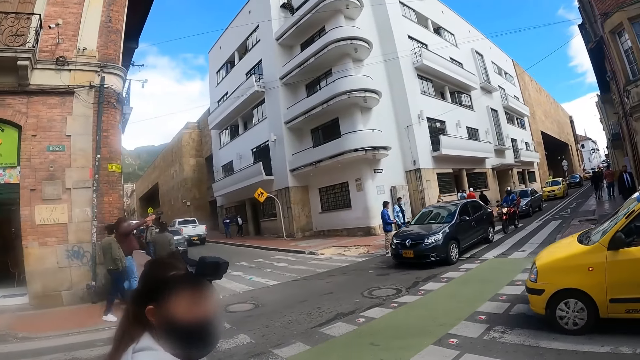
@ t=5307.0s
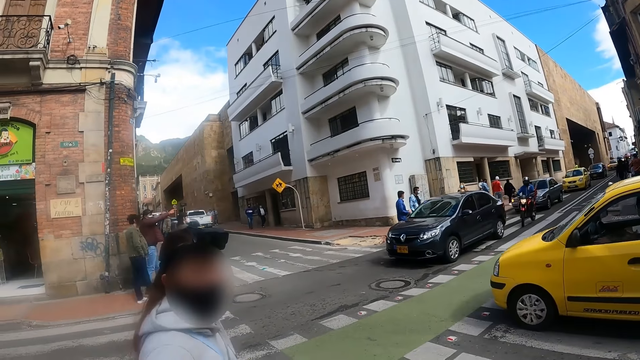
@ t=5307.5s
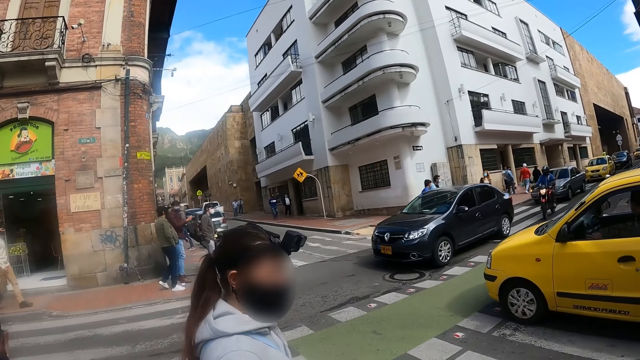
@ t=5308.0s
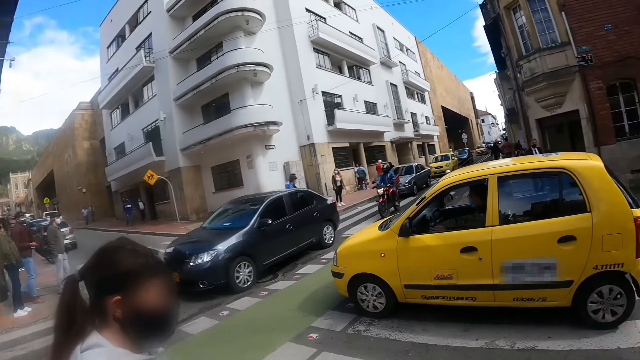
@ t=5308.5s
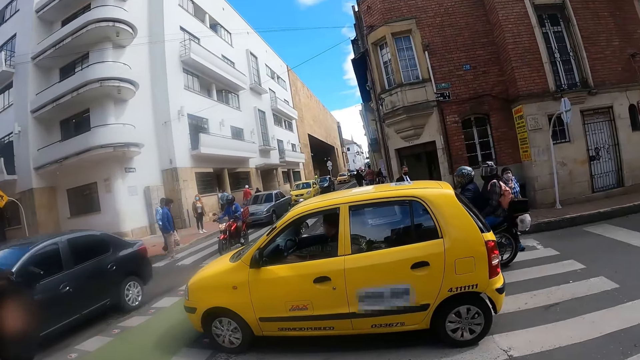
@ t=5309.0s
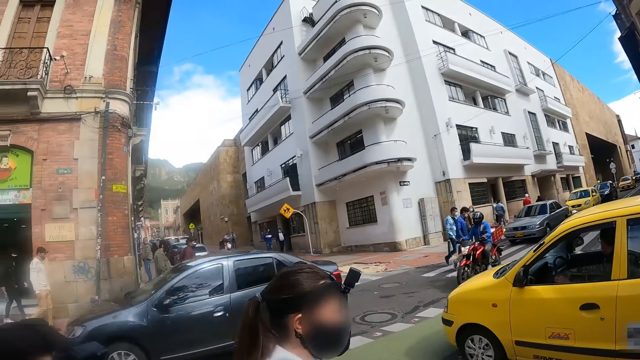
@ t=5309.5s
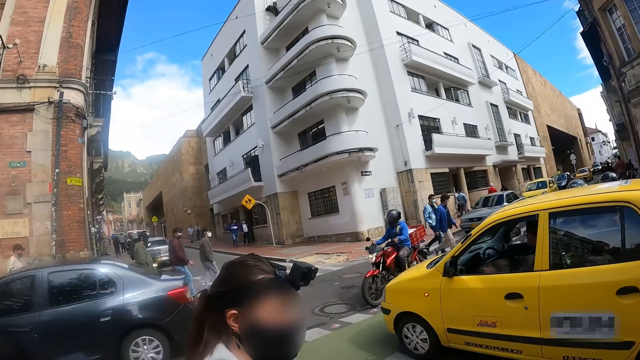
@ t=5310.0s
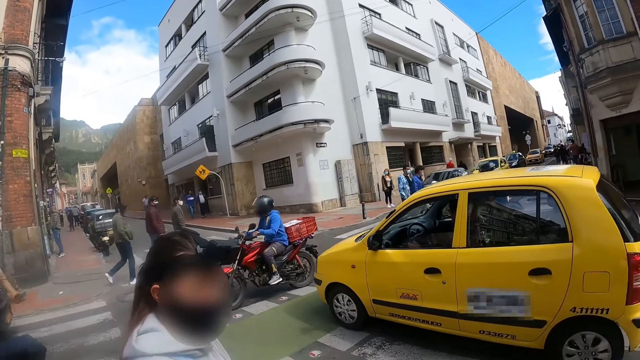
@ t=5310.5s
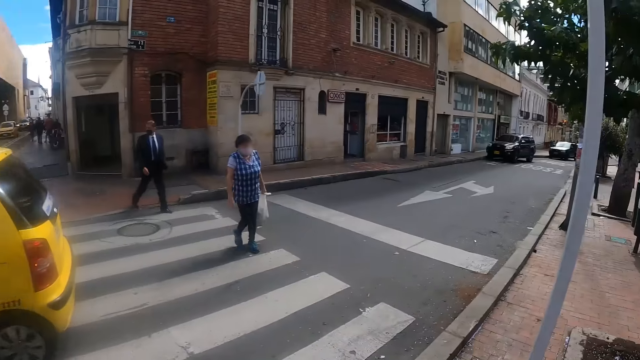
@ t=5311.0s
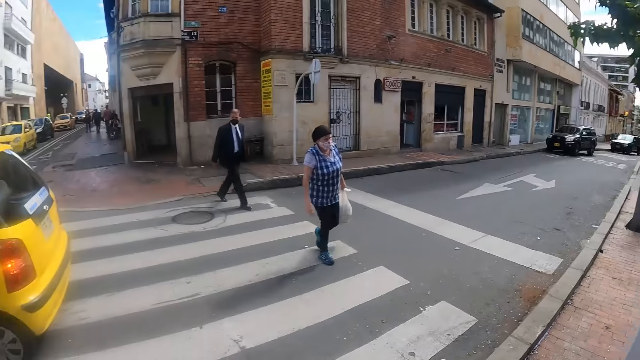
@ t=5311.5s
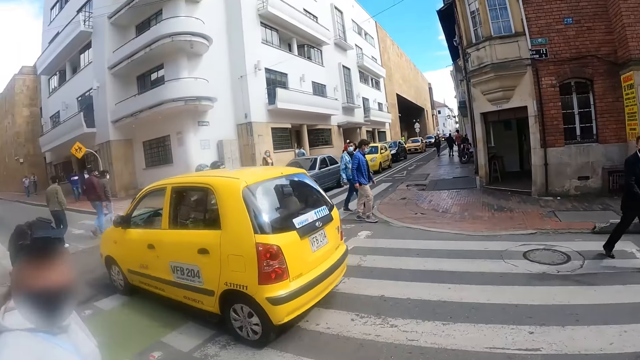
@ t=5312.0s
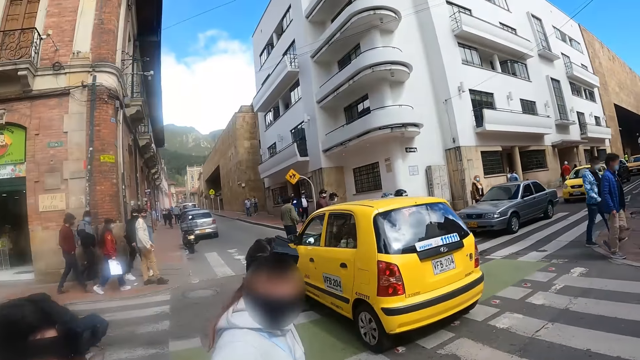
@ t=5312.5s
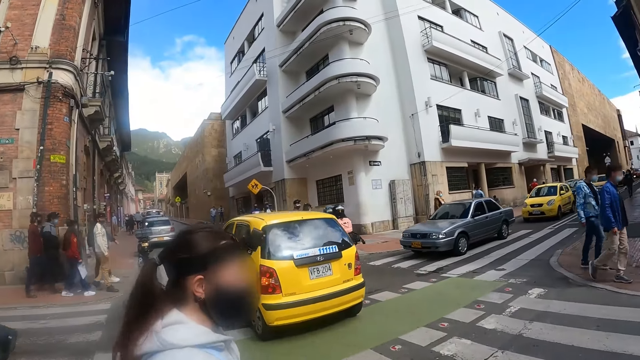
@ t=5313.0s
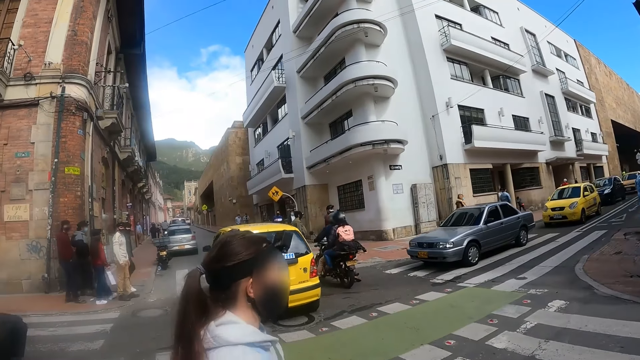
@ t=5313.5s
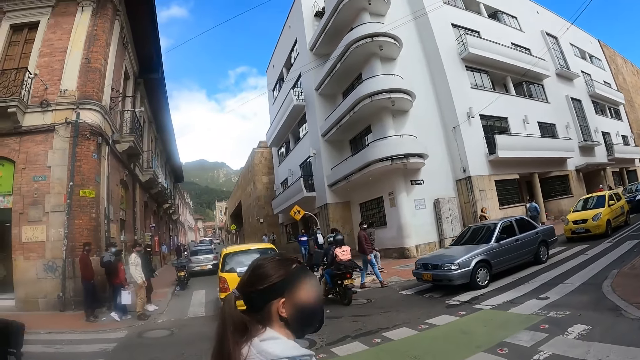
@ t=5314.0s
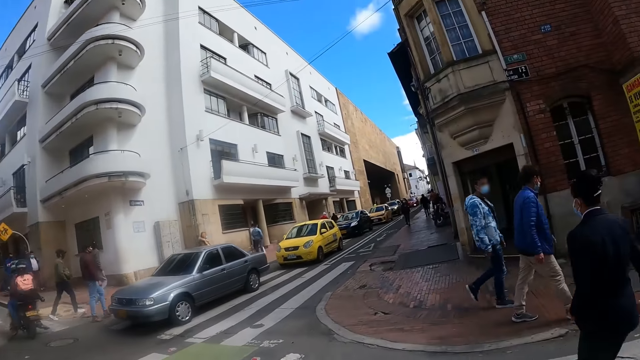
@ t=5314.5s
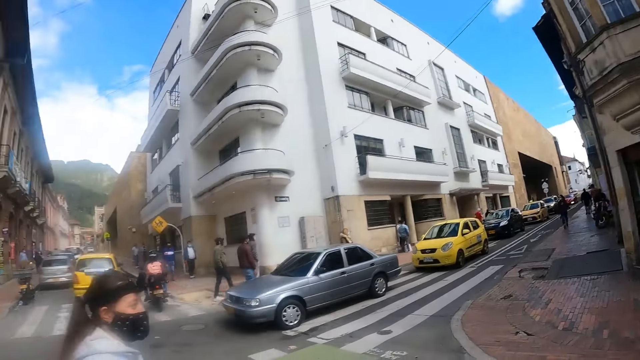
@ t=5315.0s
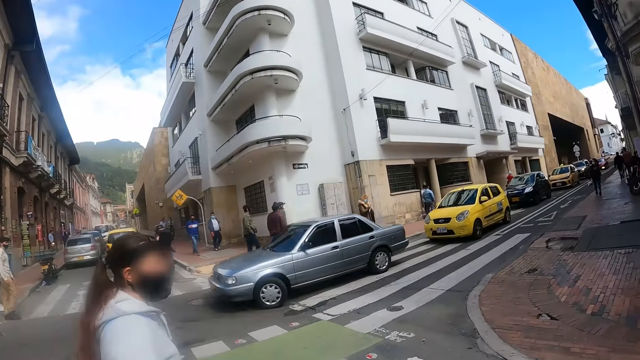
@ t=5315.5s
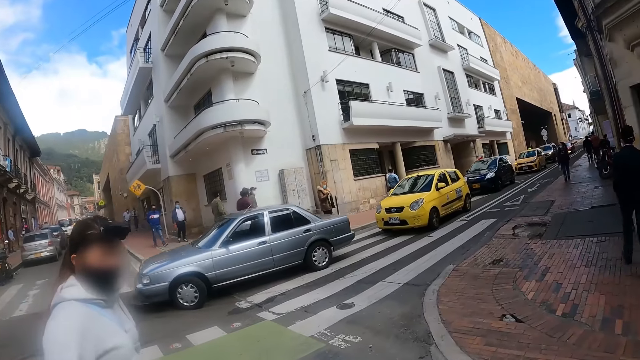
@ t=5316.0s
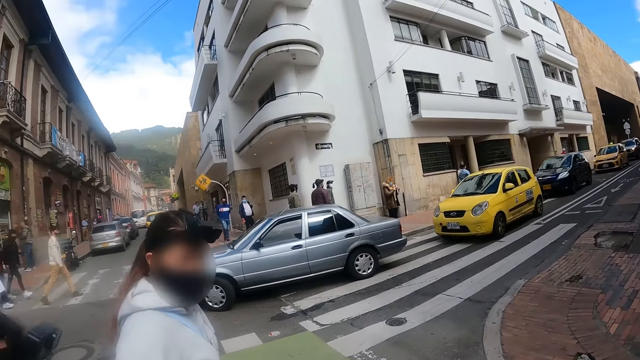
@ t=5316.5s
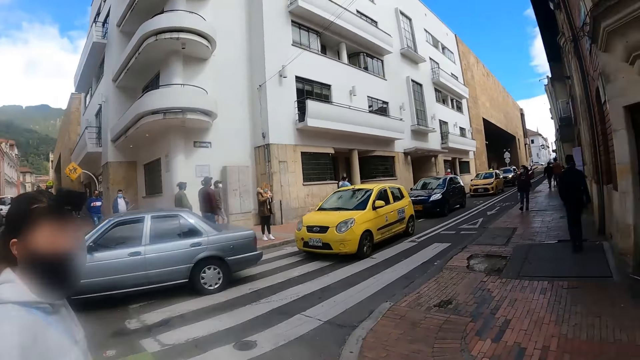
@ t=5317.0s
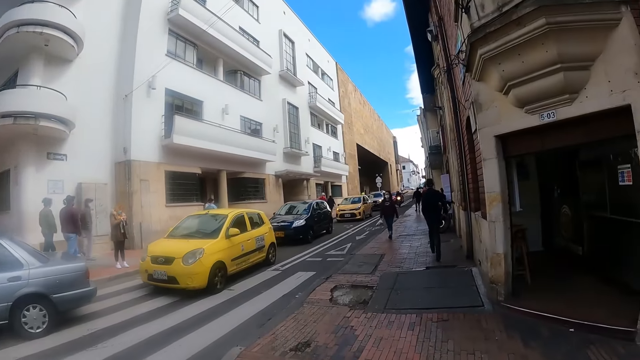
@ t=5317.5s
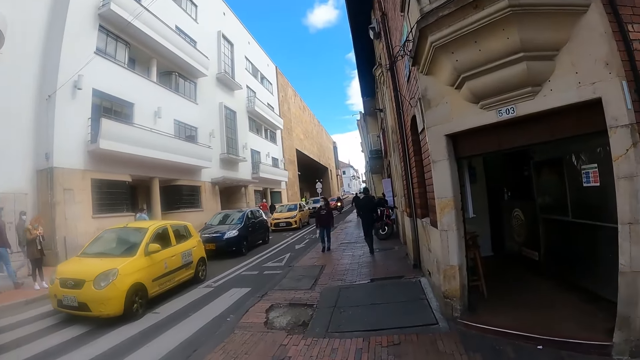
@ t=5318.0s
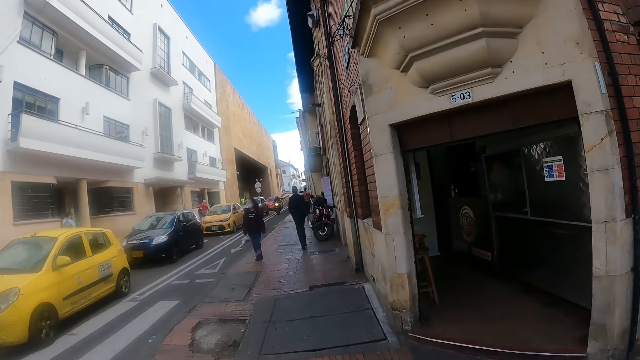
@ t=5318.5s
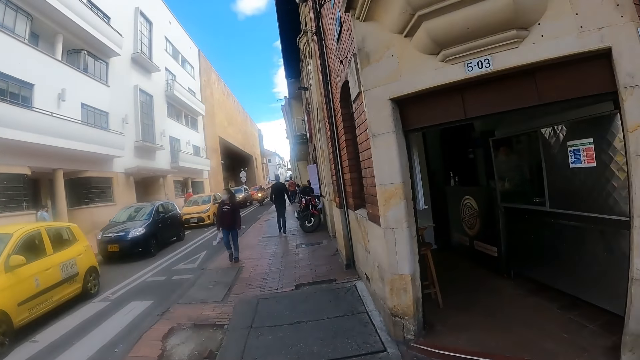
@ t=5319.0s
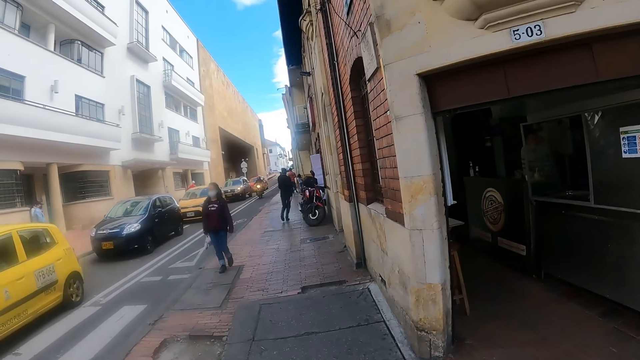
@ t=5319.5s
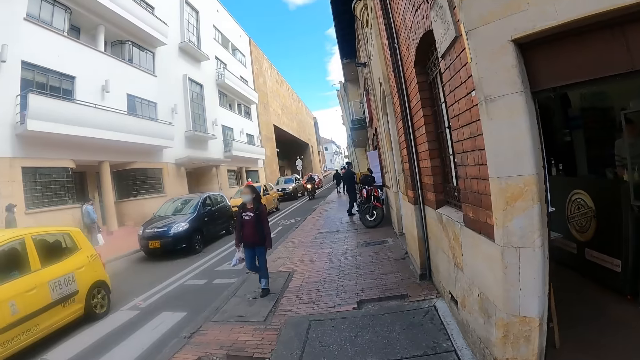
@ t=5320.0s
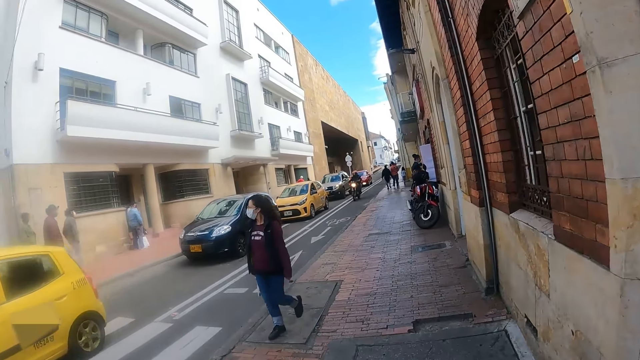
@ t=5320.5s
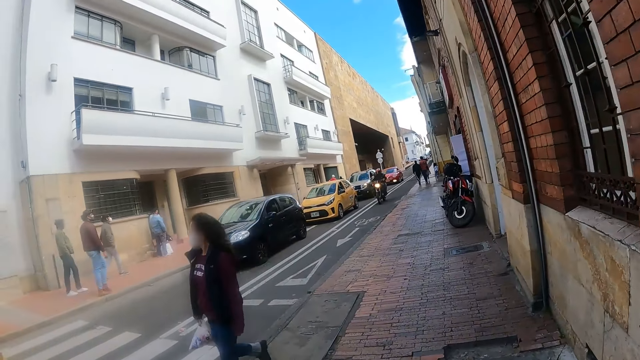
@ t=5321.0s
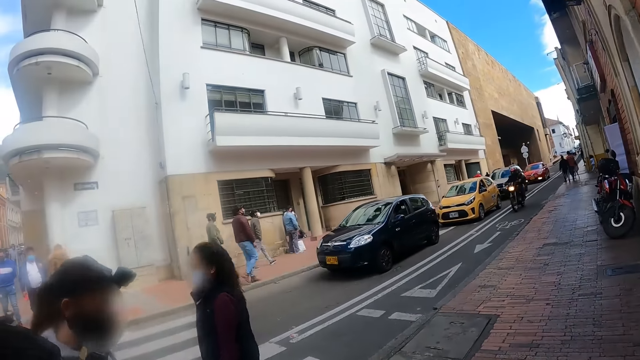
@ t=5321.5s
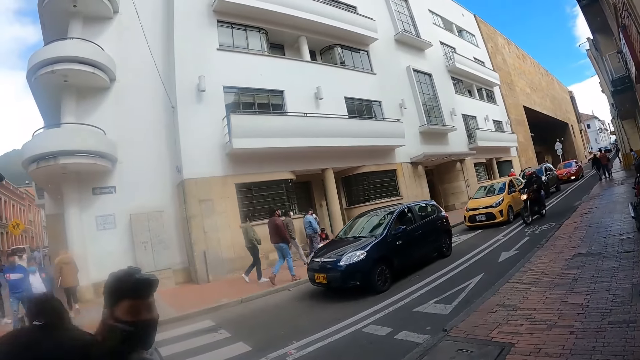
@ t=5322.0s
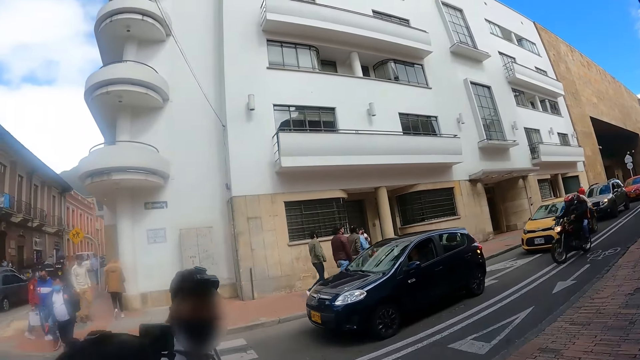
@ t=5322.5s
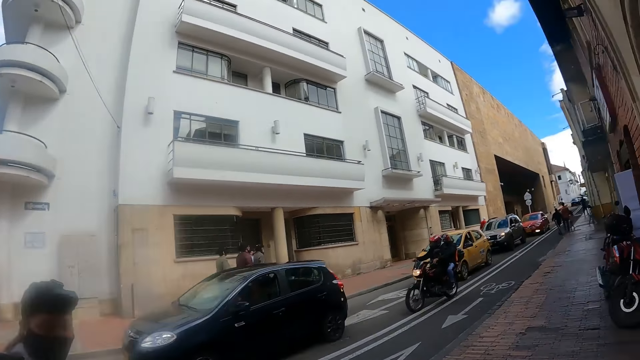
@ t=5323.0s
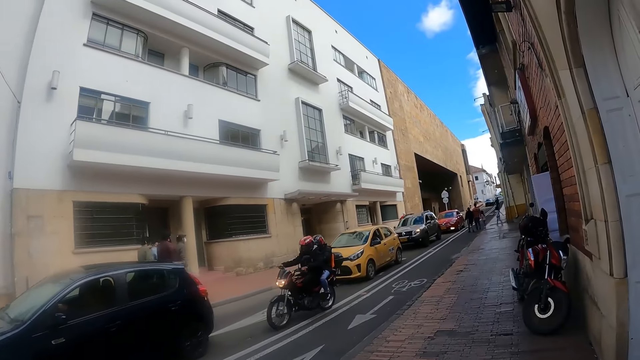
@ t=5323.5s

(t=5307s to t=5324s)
The camera wearer looks around the open streets. They cross the road at the zebra crossing. They walk on the pavement.

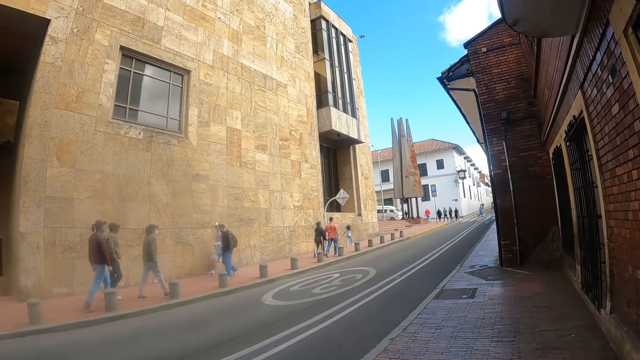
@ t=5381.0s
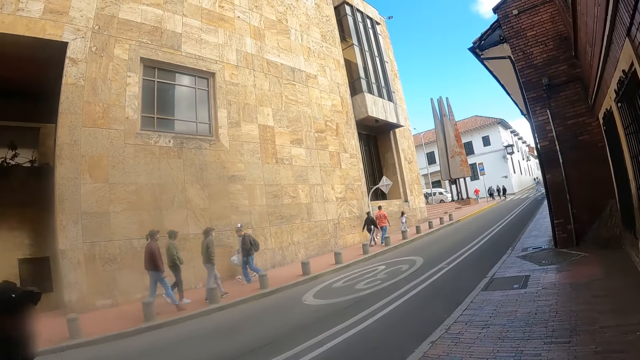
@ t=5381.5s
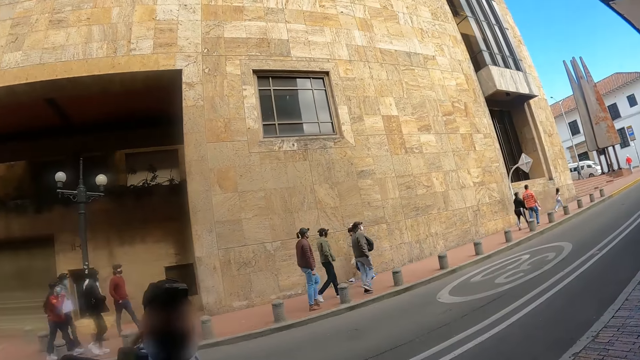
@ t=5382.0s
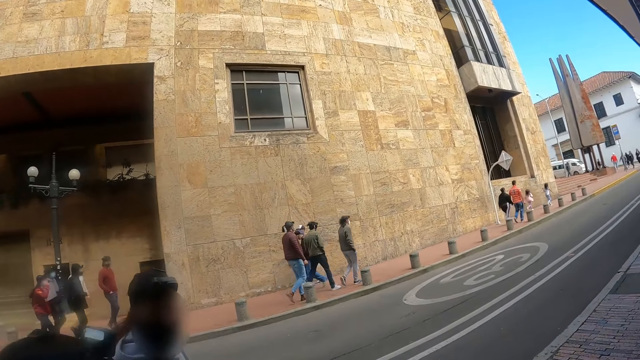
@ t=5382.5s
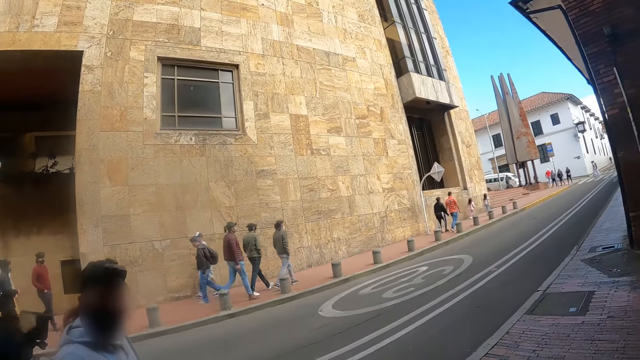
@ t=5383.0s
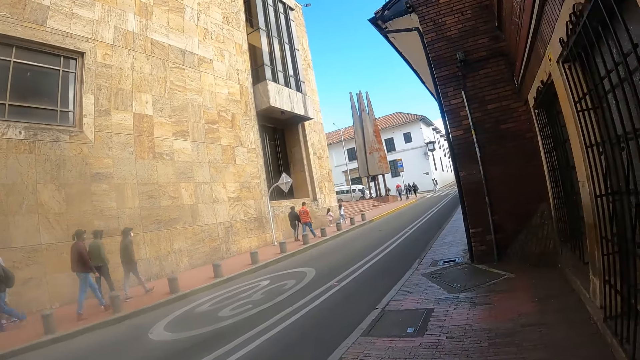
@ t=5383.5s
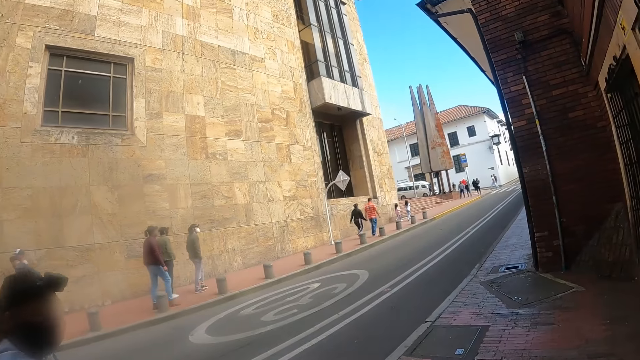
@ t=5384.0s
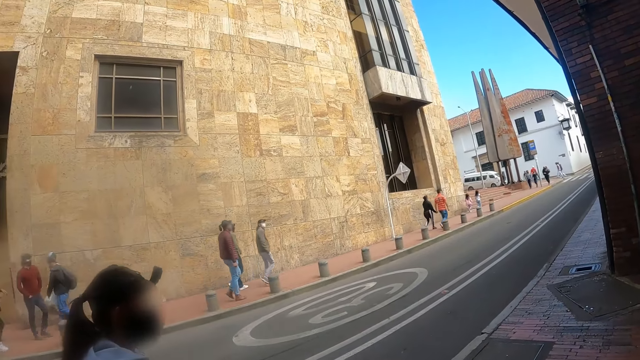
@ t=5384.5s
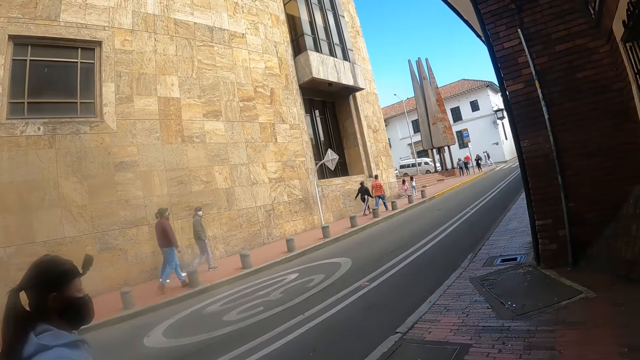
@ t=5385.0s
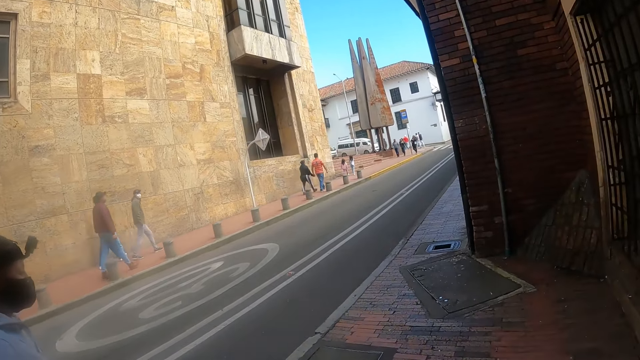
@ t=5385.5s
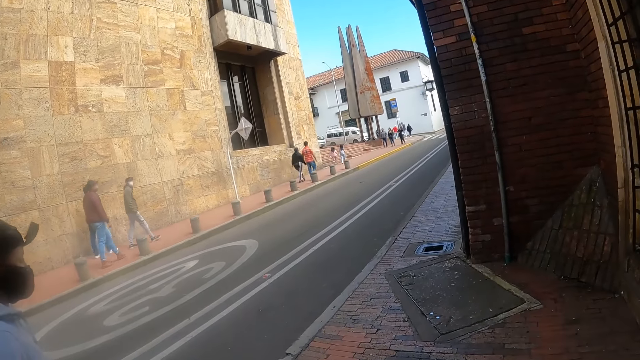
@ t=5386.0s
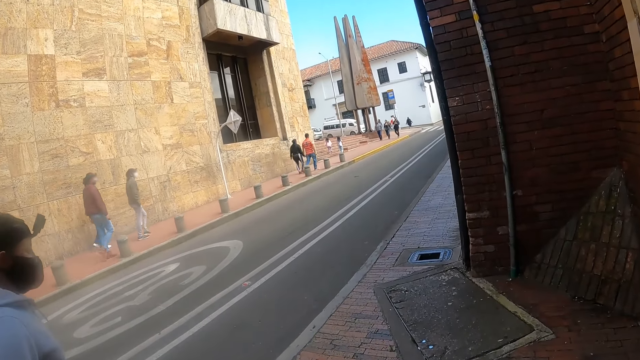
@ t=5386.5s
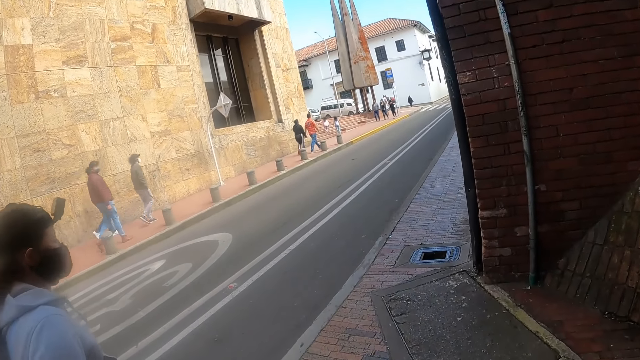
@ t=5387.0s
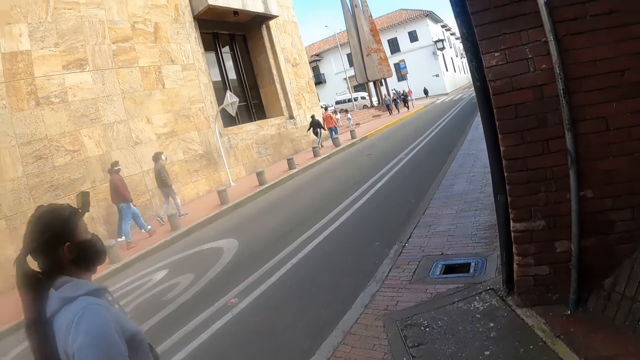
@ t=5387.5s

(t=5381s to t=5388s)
The camera wearer looks around. They walk on the pavement.
